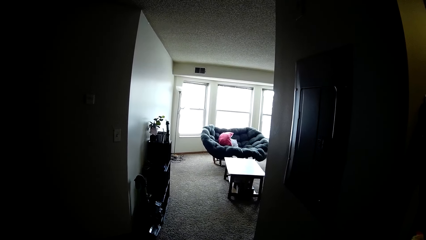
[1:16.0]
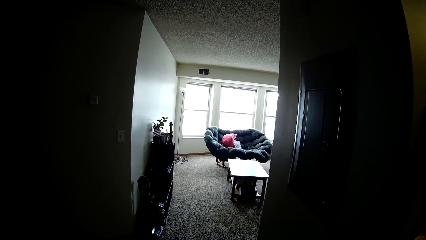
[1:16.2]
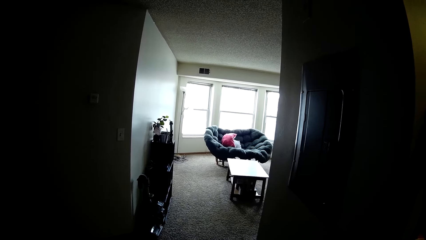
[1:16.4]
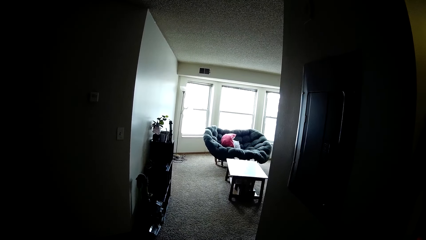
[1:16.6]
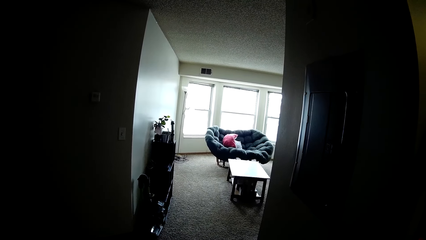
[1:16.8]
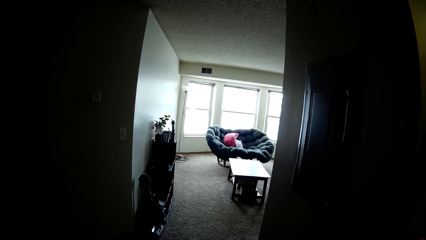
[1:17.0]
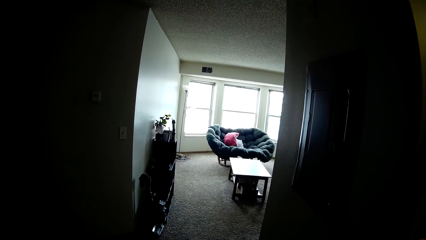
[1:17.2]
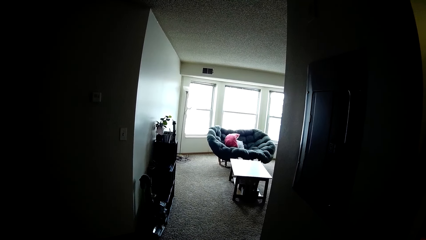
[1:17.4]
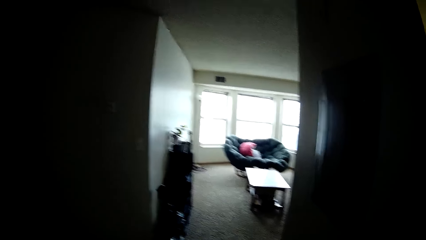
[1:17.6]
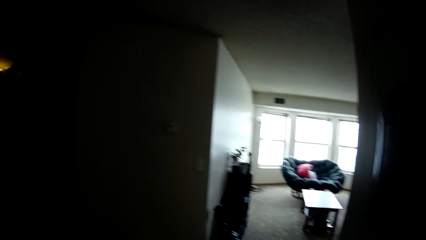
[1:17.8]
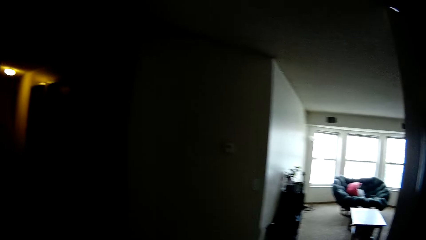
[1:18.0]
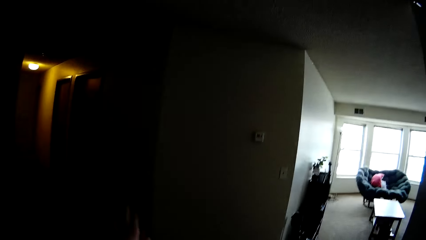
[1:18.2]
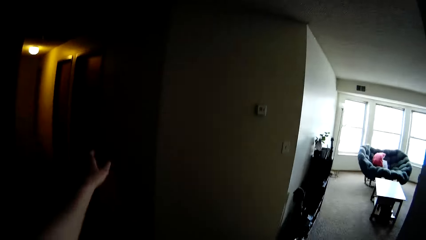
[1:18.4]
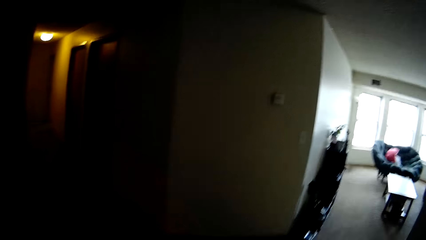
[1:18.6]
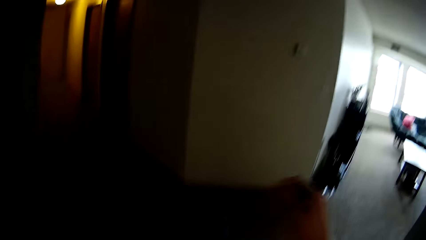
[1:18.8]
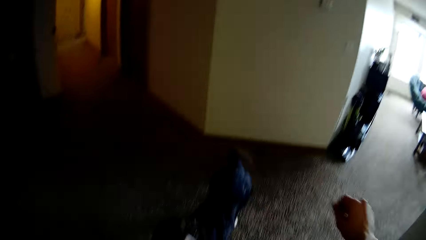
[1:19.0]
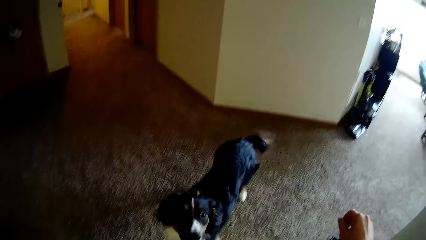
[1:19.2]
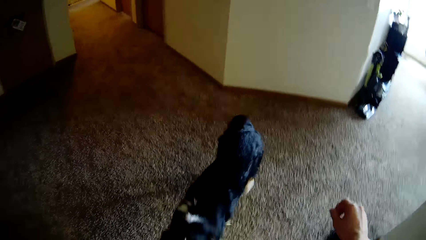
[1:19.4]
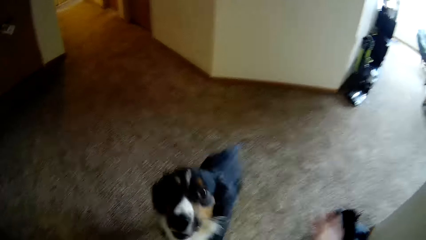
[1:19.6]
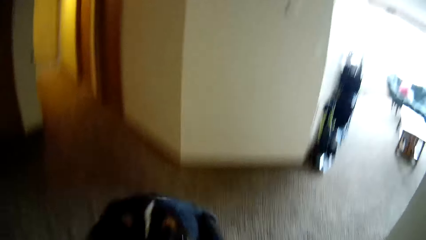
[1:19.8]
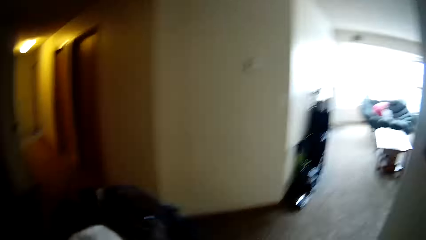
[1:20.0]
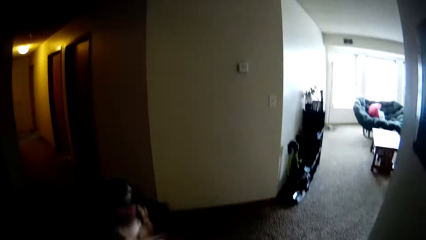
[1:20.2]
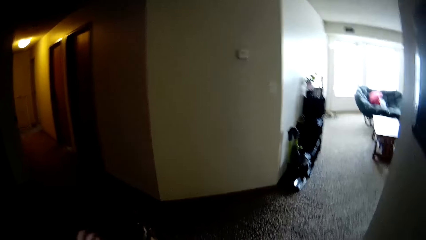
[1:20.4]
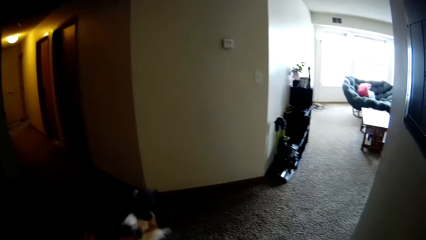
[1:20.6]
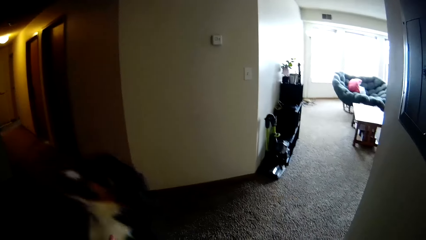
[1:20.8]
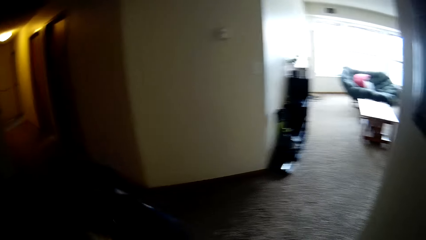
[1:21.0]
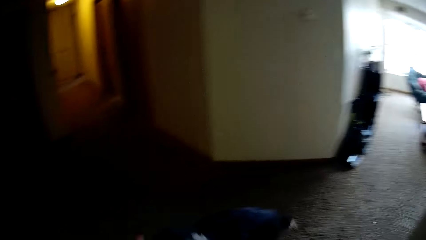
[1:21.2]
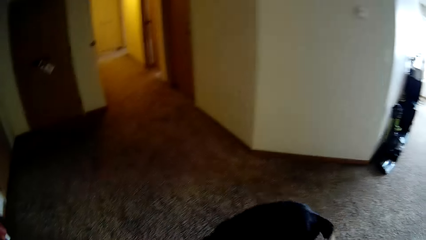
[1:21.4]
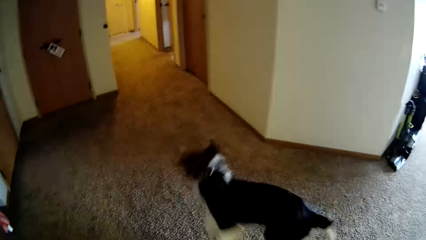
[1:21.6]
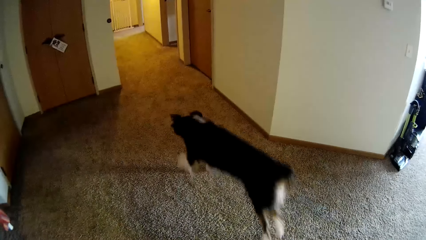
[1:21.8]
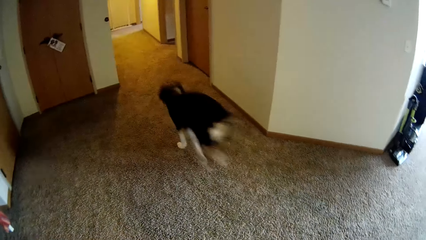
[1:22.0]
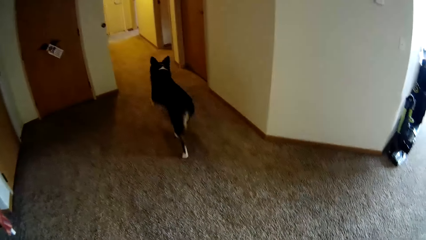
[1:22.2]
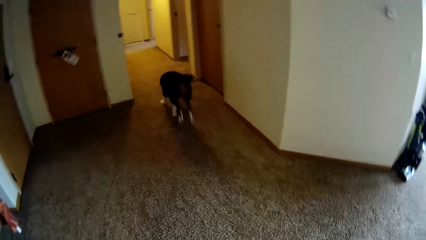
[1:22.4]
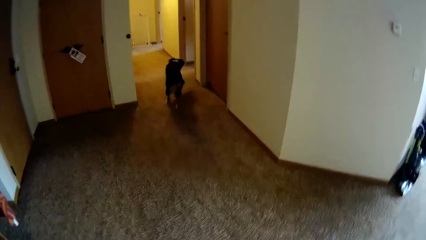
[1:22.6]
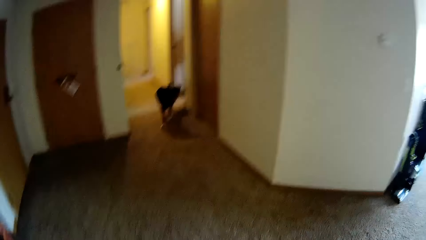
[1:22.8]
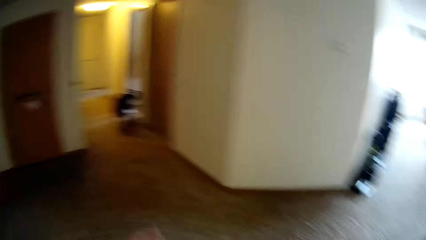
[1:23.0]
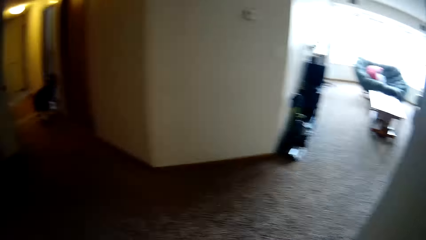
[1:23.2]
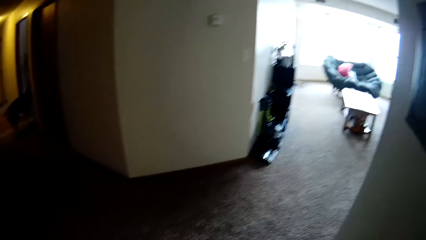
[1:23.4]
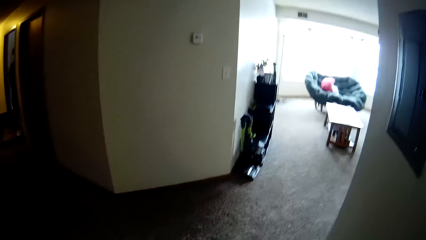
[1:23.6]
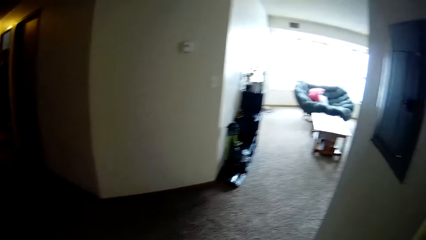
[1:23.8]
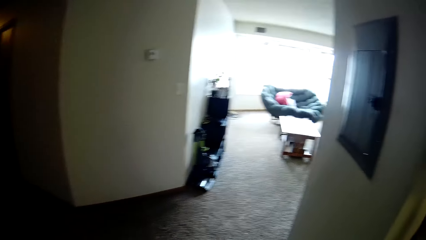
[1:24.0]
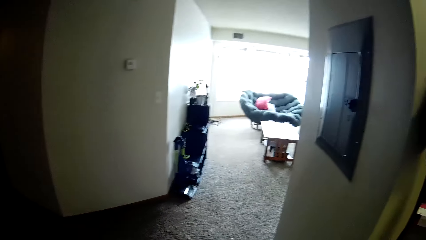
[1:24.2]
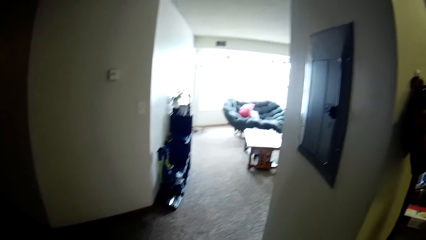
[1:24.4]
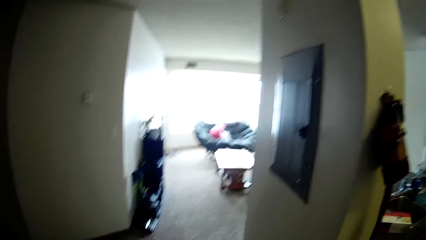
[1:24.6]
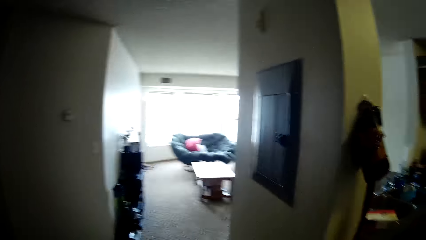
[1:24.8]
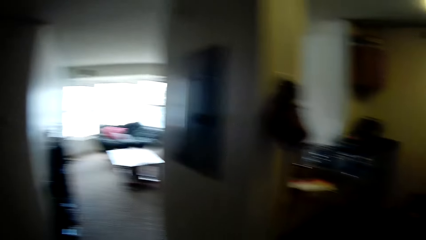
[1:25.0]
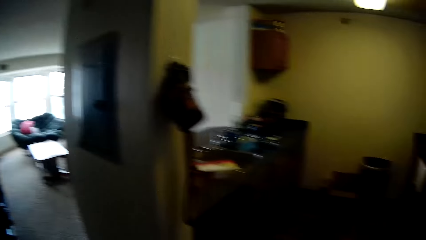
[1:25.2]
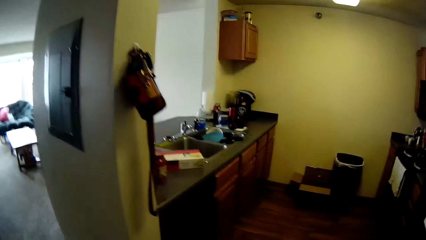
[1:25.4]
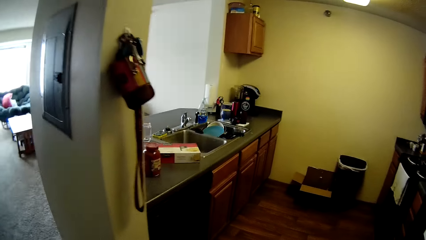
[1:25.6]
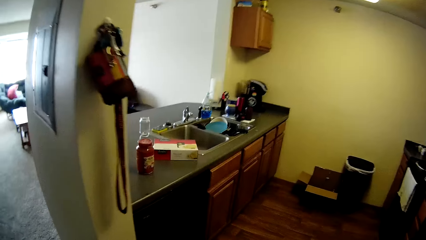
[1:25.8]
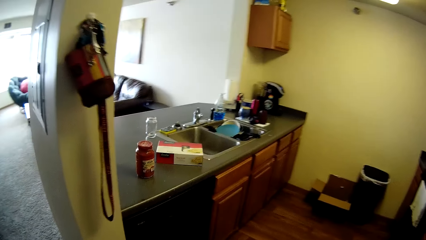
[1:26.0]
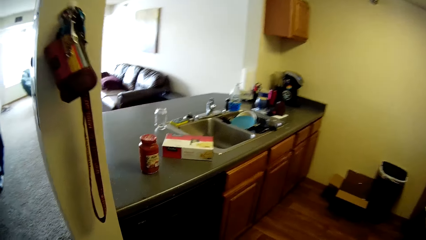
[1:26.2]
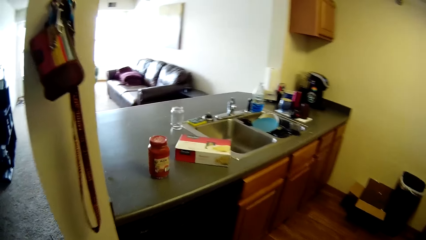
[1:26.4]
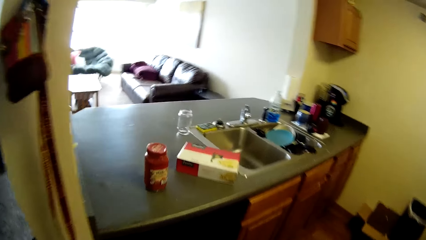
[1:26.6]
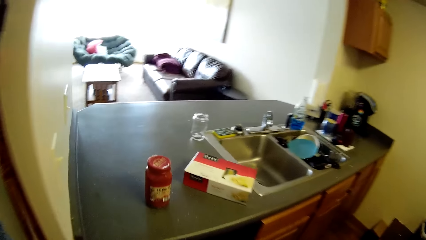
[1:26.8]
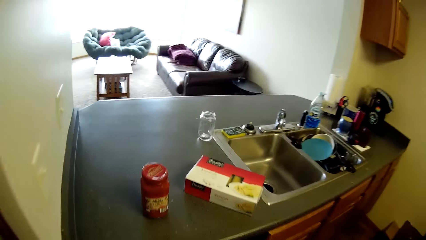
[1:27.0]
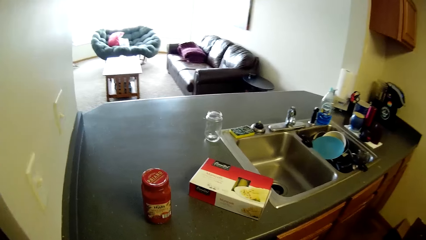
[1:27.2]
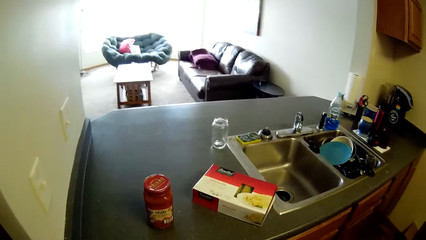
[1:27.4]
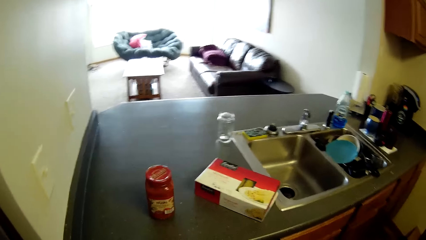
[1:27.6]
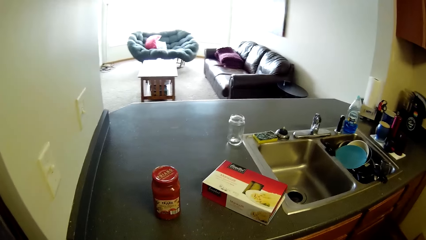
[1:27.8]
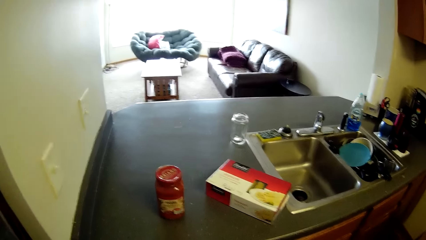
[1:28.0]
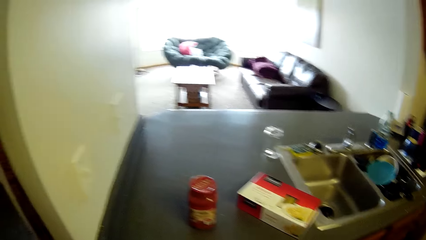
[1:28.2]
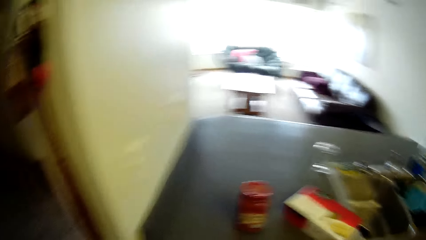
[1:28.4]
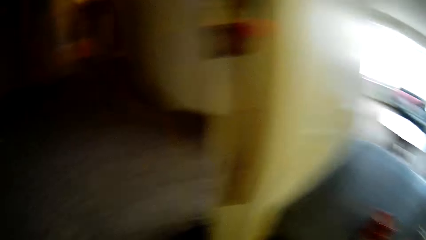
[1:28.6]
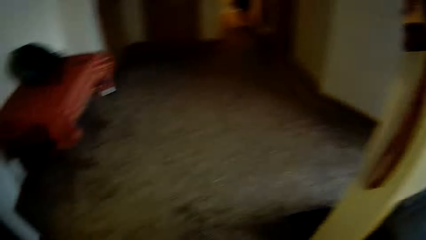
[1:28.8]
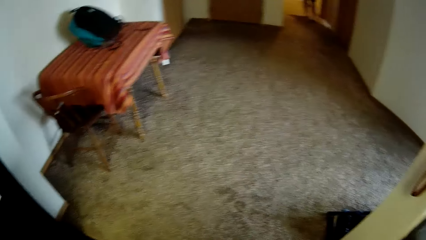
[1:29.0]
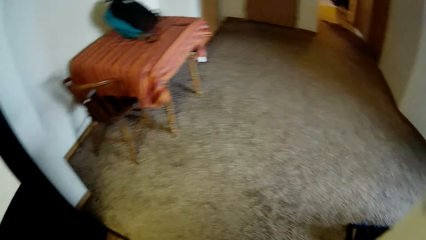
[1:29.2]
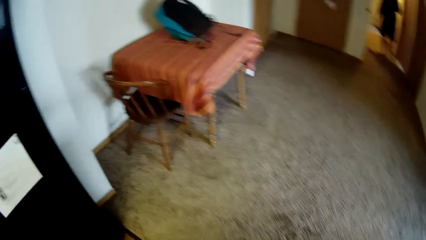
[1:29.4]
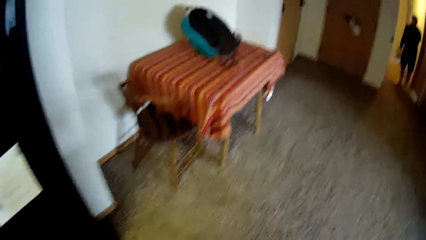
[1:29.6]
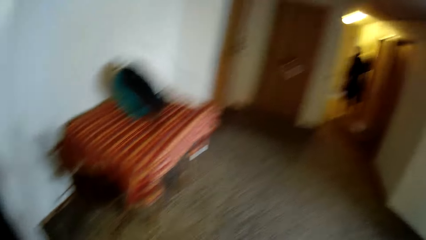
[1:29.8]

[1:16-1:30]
The dog jumps at the camera wearer. The dog runs into a room through a door. The camera wearer walks.

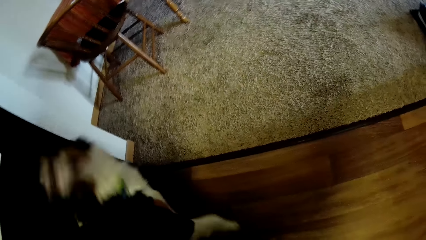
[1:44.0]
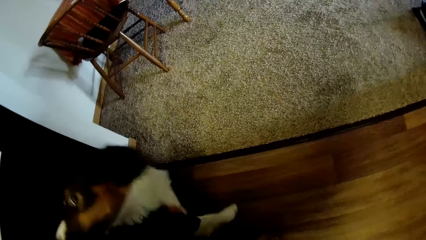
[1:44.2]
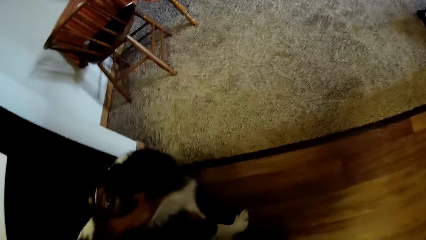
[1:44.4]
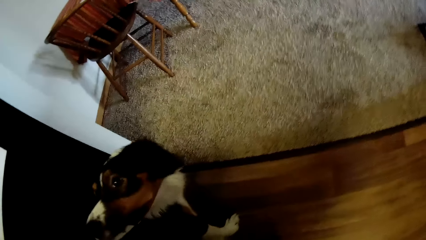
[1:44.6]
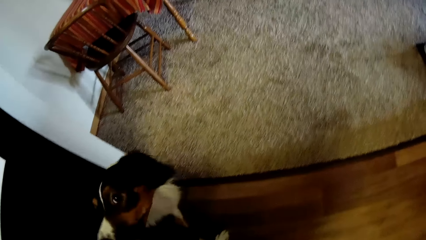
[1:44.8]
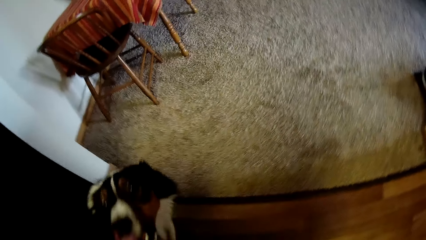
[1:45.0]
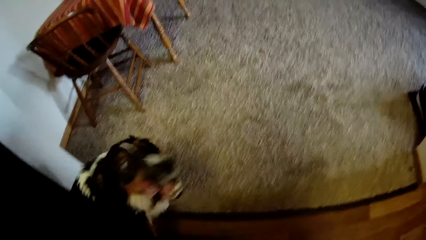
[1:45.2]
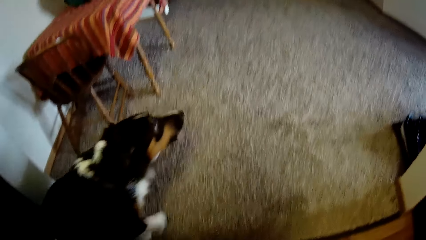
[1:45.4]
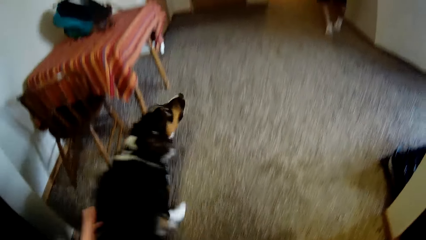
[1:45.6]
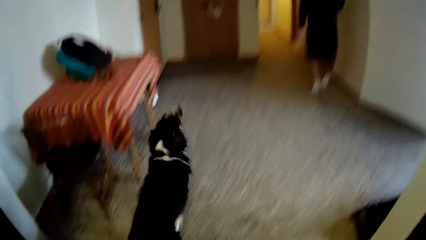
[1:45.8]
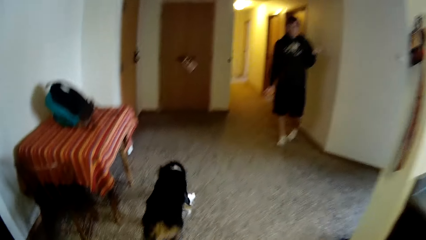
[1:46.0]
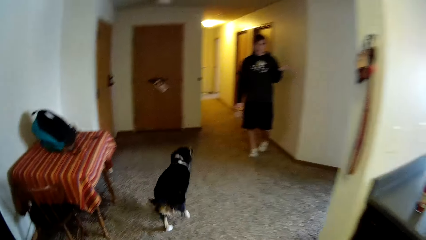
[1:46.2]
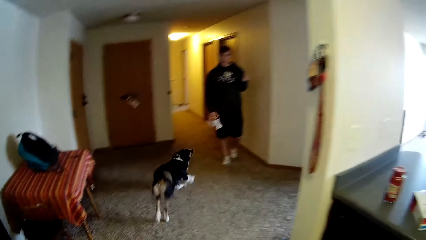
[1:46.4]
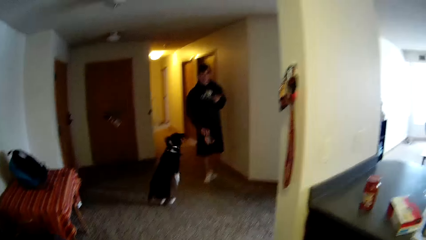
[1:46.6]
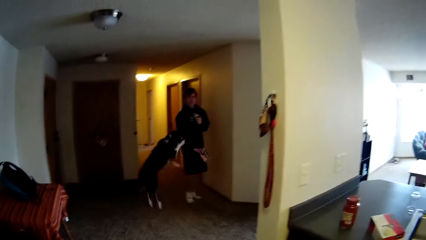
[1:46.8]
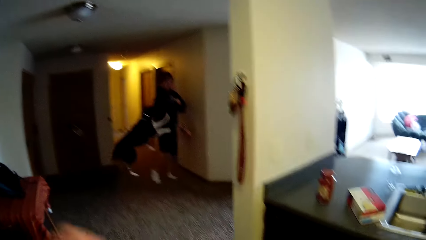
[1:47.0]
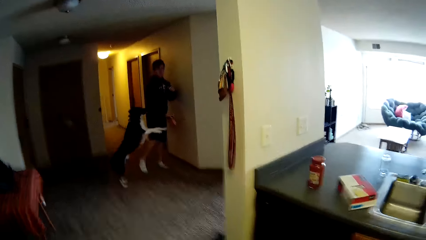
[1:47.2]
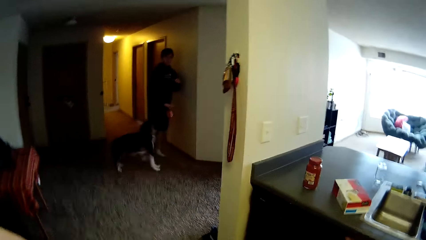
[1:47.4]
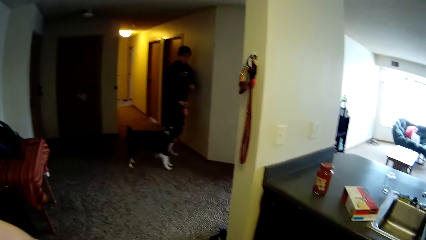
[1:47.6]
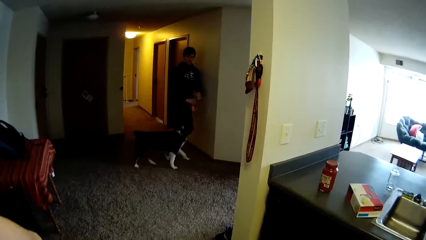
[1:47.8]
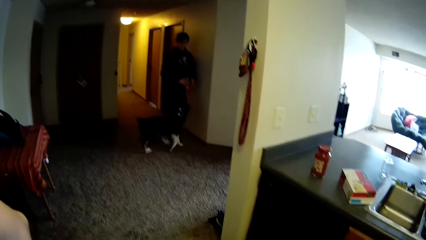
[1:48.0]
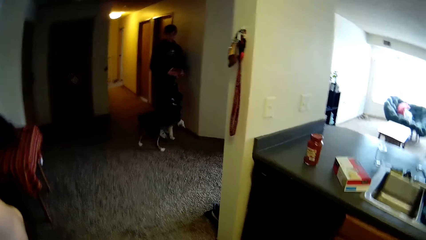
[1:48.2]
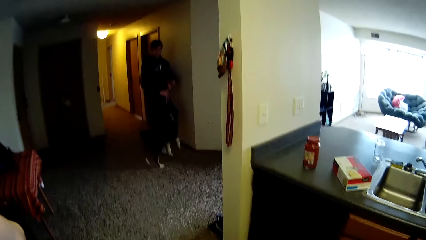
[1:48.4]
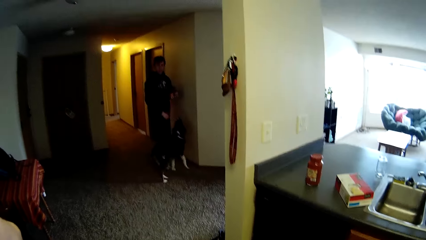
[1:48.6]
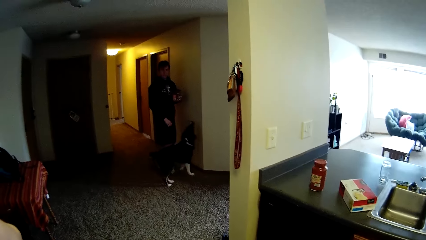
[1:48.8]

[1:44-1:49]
The dog runs out of the kitchen through the corridor. The dog jumps at the man.
